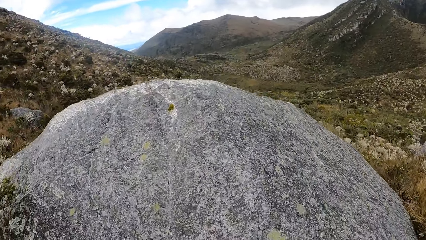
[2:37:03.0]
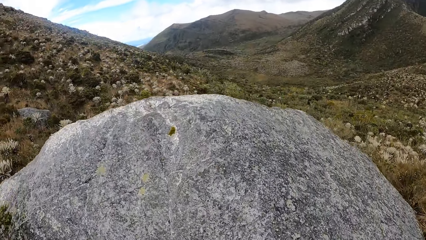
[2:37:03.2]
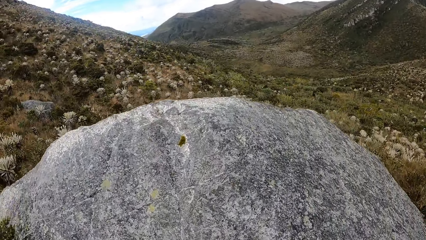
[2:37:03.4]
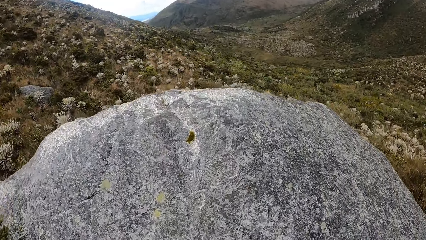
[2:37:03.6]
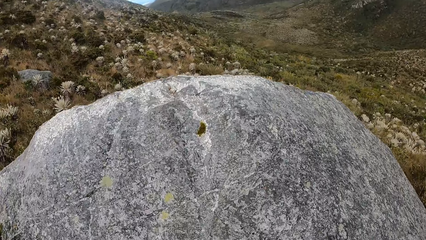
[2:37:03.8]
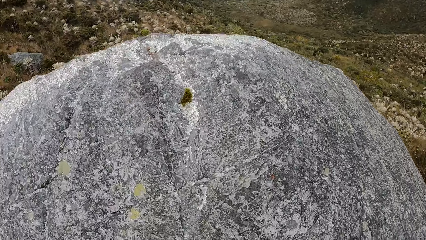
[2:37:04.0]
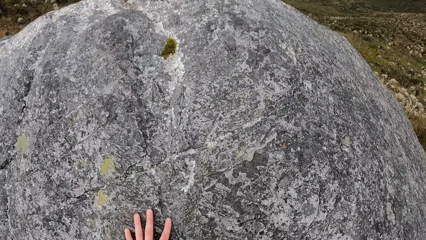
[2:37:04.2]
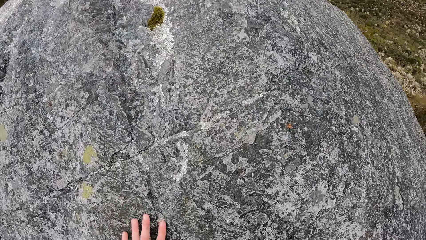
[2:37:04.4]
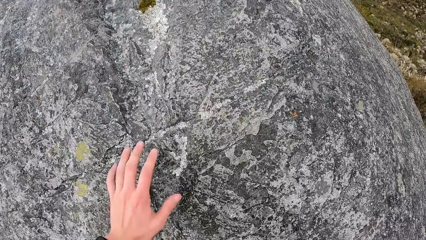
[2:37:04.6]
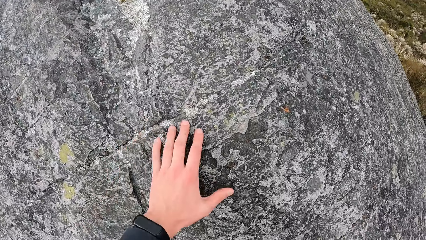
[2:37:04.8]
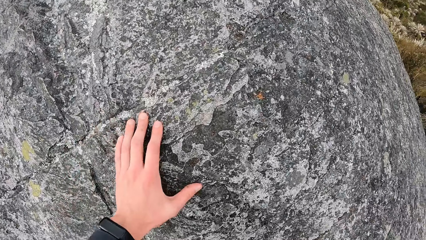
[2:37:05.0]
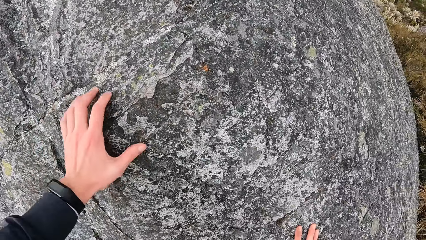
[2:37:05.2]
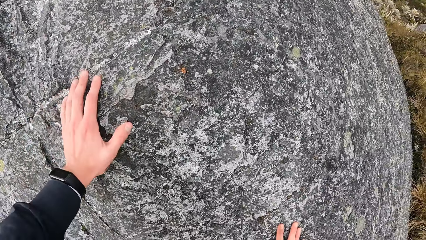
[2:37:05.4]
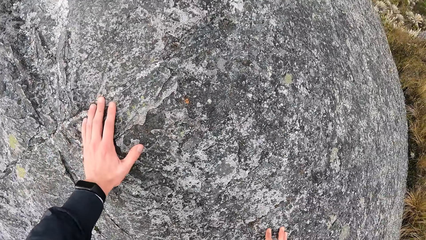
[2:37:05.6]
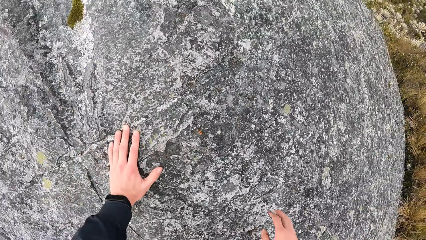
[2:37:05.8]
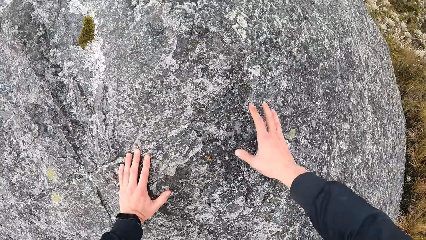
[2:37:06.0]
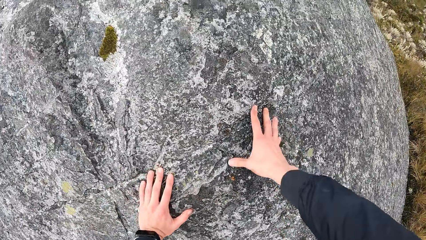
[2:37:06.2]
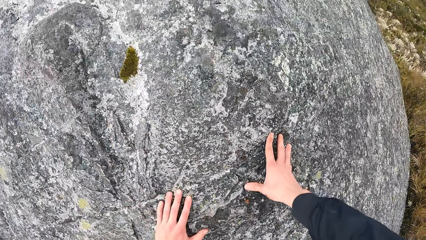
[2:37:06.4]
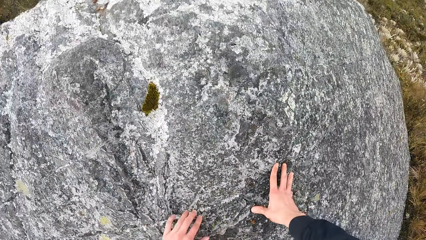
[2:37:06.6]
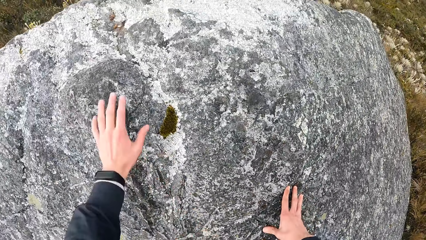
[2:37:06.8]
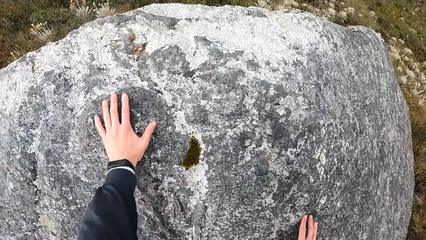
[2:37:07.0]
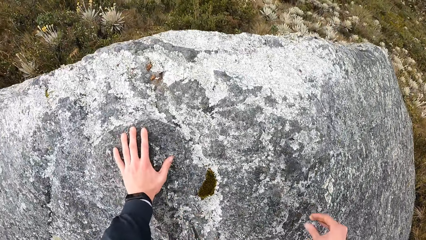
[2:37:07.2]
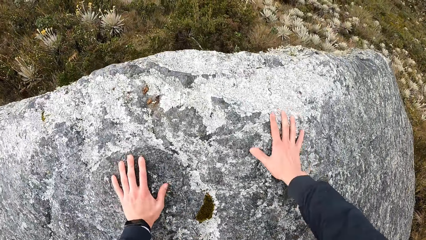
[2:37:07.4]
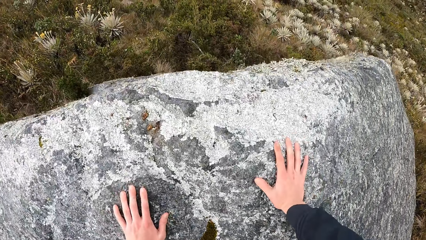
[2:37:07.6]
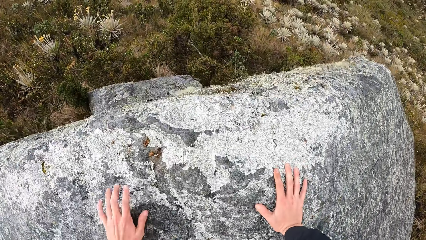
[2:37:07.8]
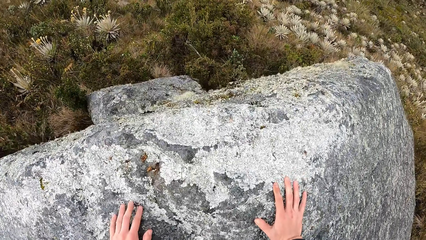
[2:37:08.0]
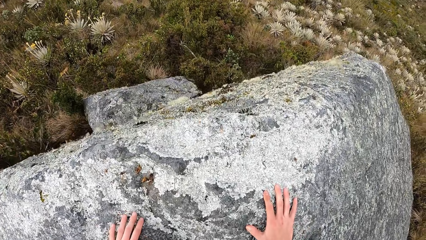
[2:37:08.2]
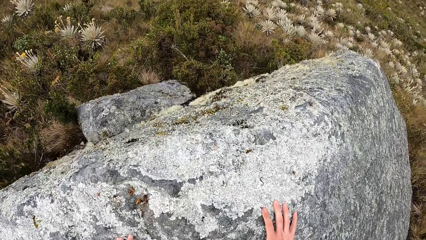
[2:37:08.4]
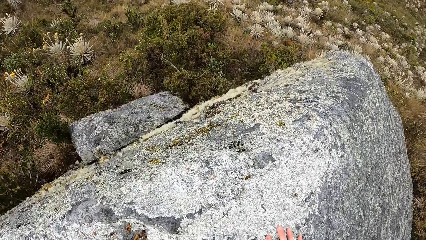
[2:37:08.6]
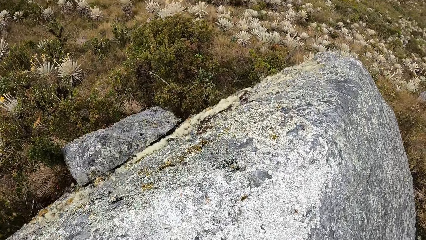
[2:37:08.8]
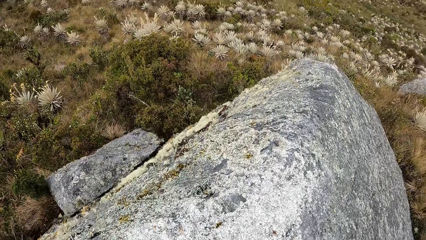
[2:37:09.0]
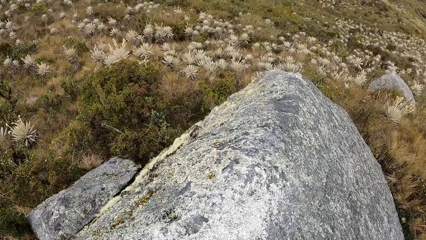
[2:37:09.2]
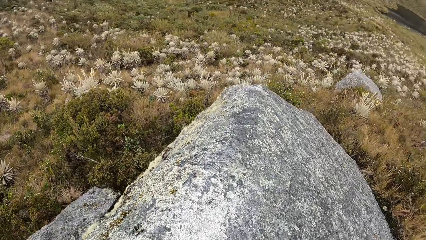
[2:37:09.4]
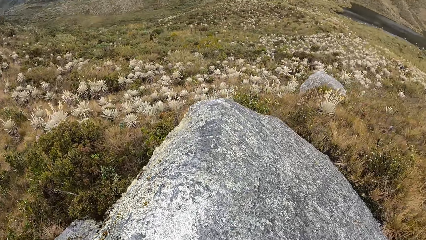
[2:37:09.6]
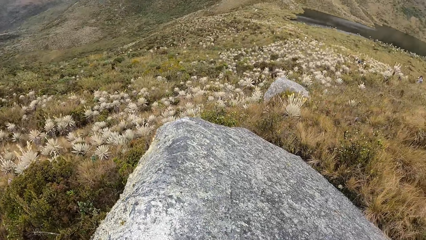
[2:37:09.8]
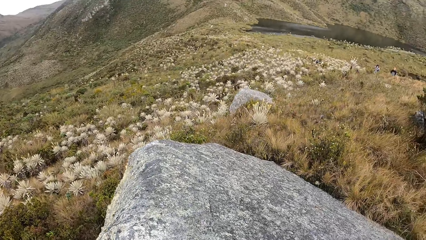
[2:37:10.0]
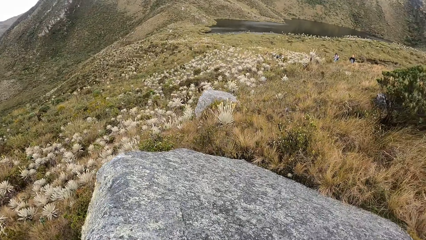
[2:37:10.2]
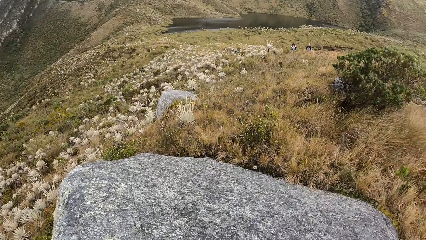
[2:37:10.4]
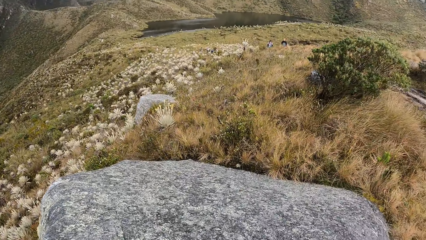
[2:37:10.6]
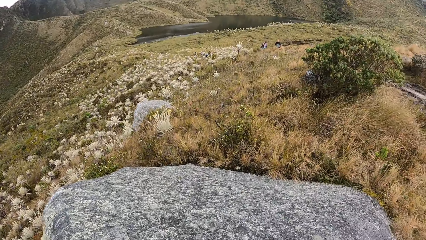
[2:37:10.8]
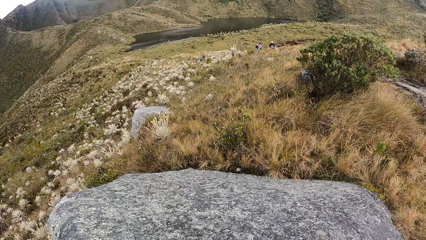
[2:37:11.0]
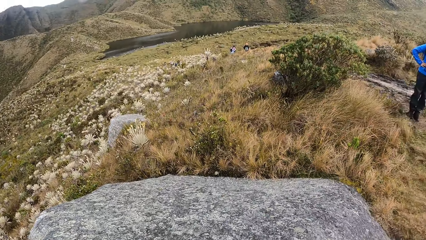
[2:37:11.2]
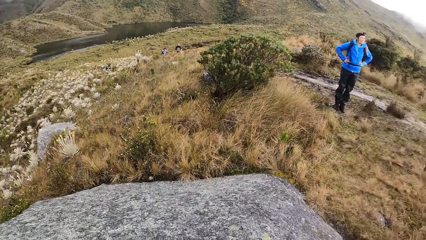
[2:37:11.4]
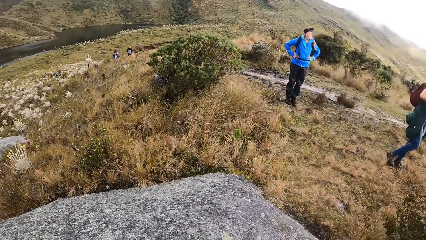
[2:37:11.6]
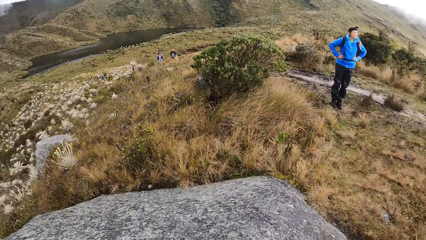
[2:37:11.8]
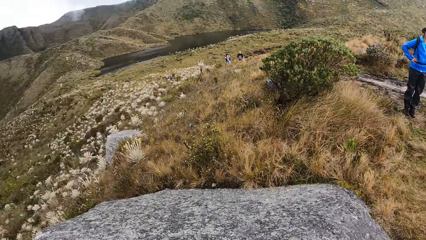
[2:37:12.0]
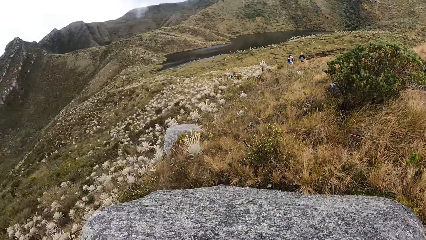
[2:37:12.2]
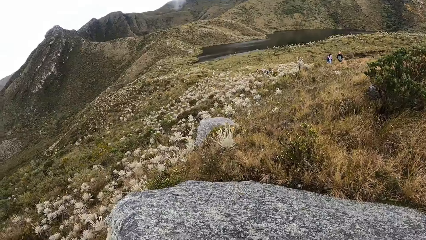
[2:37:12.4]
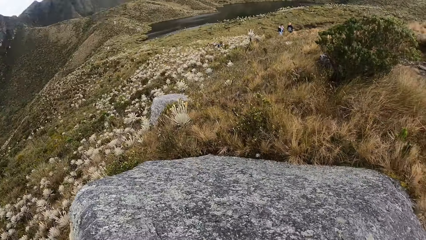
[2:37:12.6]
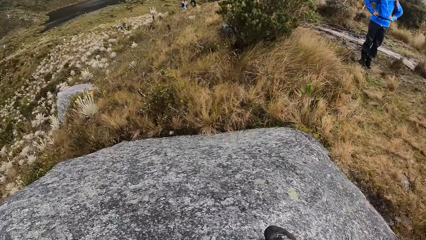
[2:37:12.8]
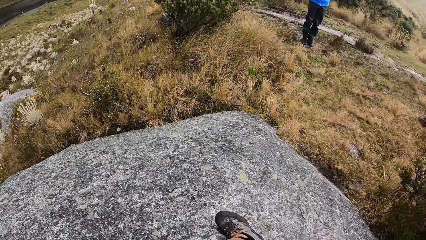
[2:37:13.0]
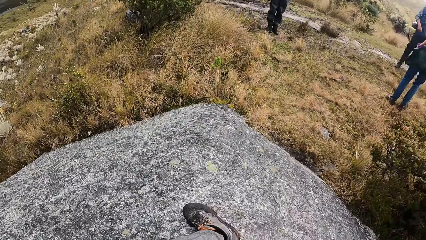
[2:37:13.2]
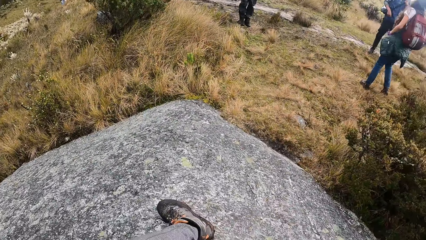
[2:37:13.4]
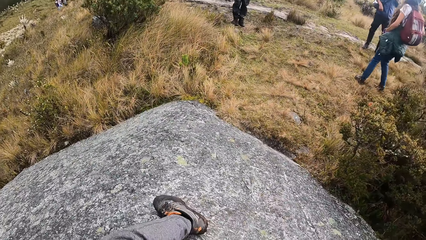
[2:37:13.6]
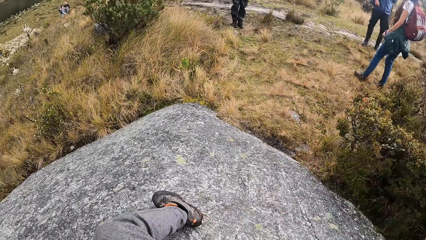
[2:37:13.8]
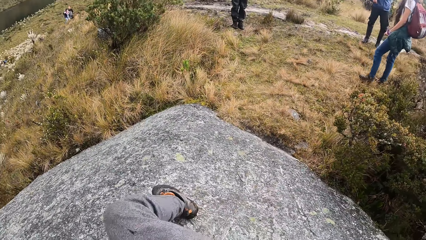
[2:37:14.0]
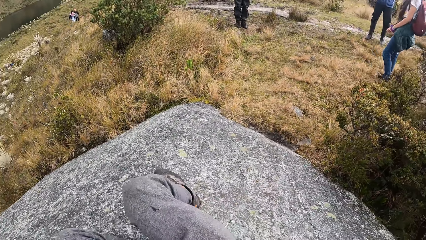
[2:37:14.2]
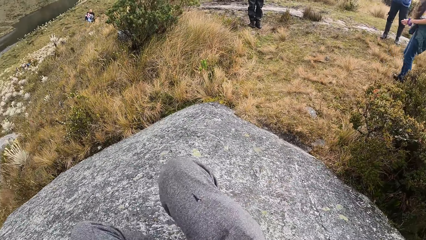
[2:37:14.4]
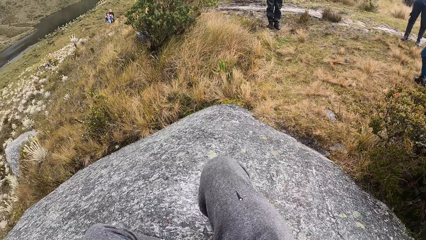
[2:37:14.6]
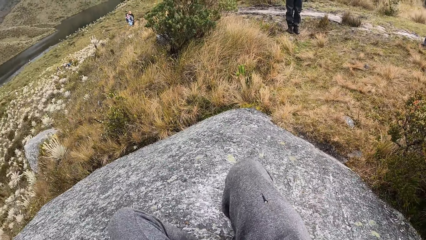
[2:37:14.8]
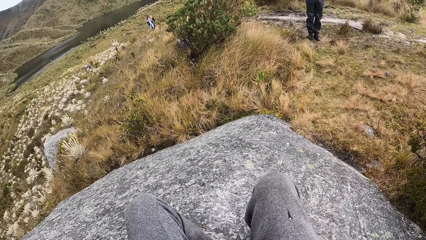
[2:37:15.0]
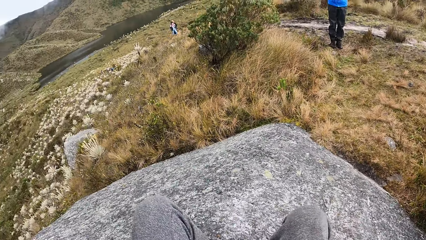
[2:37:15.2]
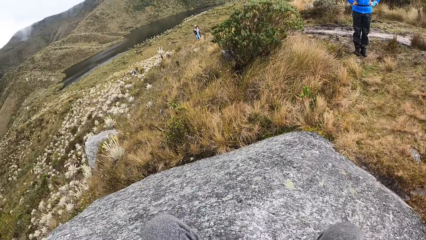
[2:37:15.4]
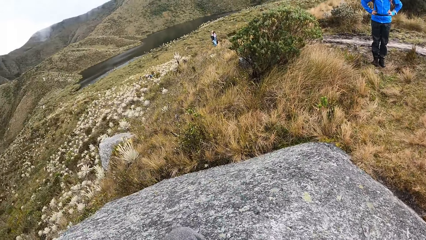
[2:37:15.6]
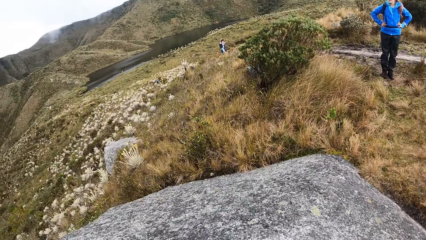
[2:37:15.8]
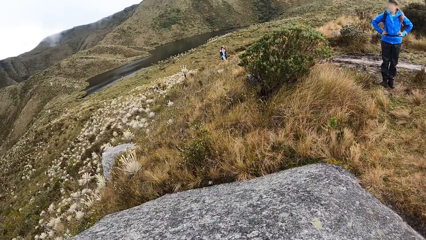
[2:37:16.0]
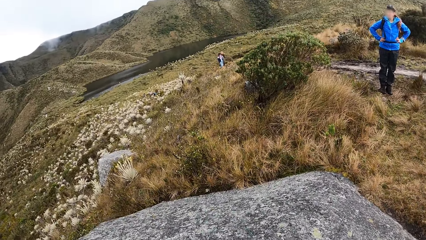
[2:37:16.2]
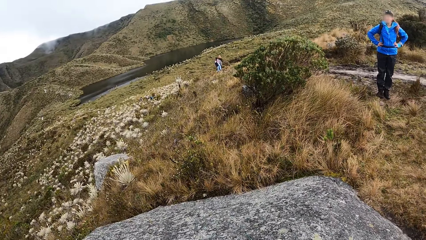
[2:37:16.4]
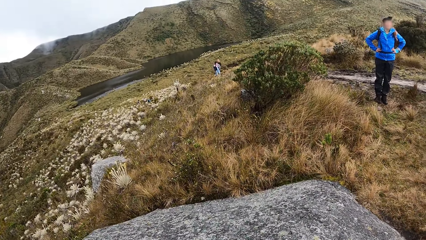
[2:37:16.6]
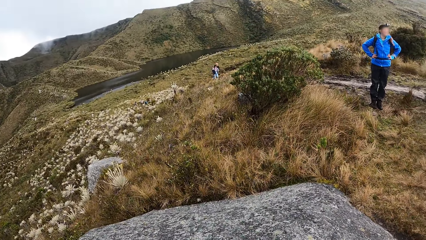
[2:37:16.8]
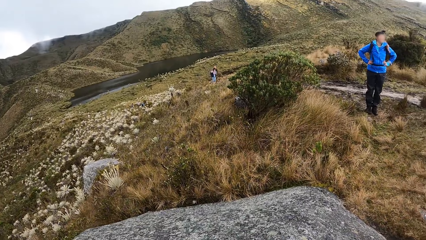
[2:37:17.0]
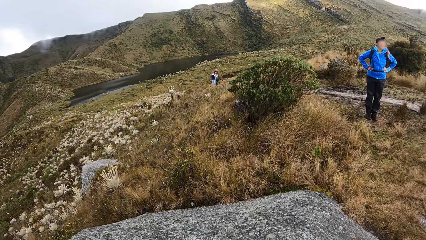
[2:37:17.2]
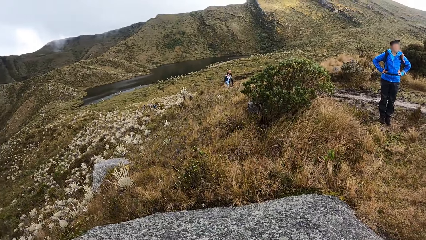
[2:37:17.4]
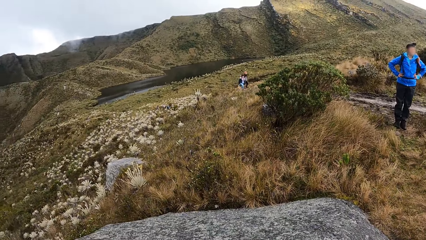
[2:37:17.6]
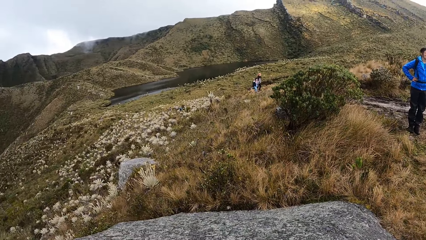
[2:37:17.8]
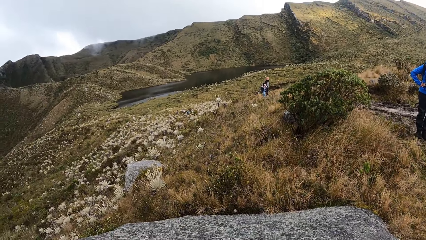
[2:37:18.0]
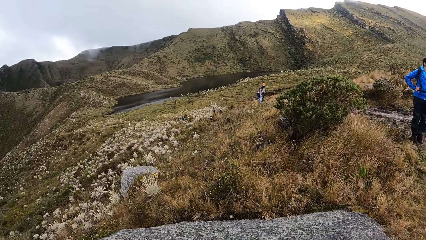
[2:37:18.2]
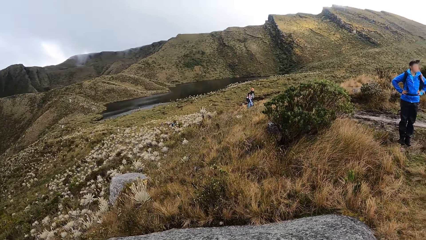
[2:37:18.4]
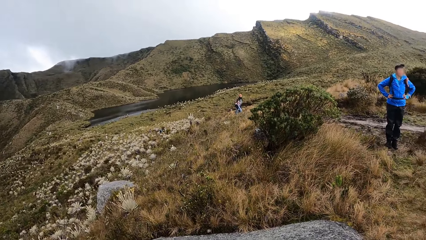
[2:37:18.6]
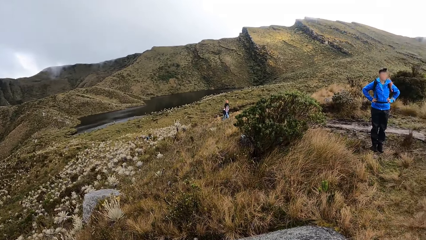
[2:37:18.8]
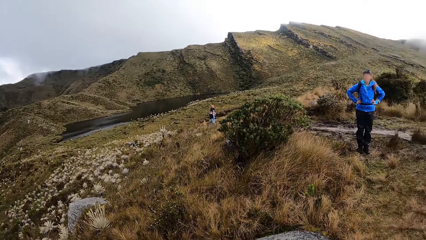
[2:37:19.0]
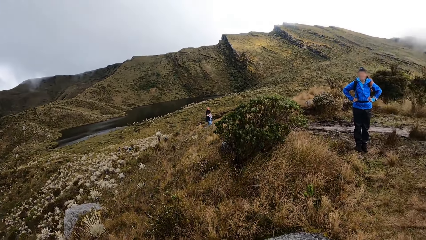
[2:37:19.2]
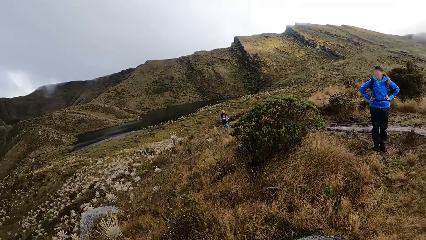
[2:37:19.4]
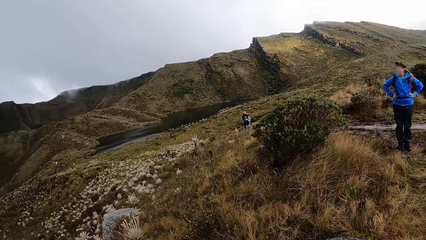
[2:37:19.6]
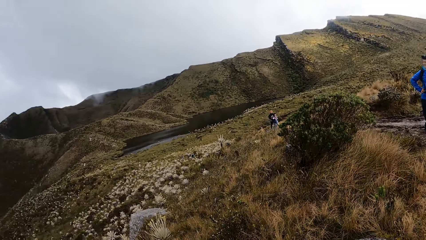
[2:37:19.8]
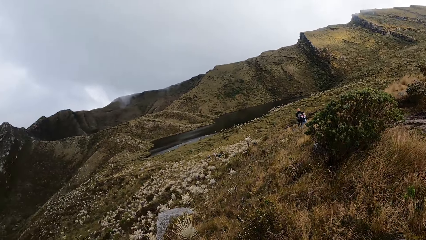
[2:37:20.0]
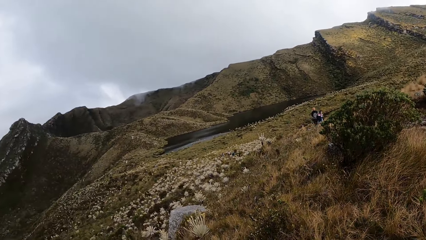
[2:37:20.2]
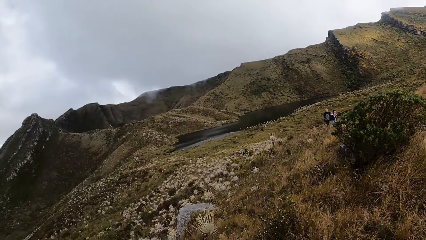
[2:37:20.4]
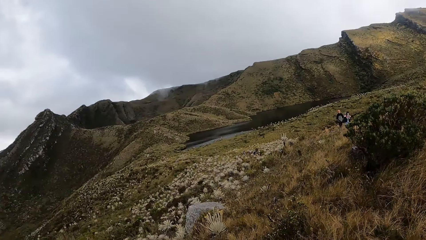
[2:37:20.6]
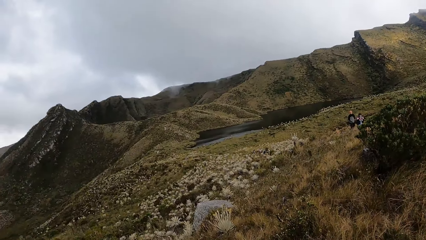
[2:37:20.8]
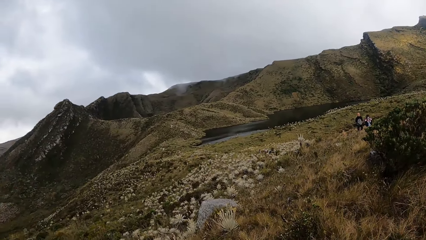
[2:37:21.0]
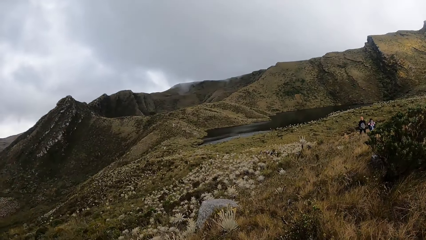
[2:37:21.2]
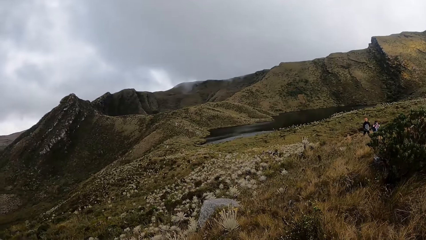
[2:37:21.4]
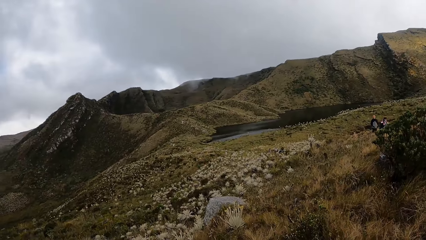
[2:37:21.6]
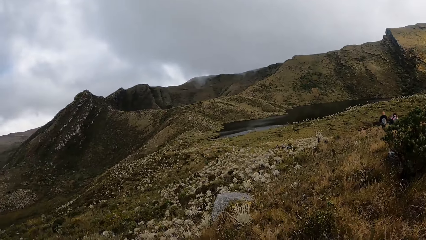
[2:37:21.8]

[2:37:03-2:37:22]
The camera wearer climbs a rock. She touches the rock on the ground with her left hand. She touches the rock on the ground with her right hand. She looks around. She turns towards the woman. She turns towards the woman, another woman and a man. Another woman walks on the pathway. Another man walks on the pathway. The first woman holds her waist with both hands.
